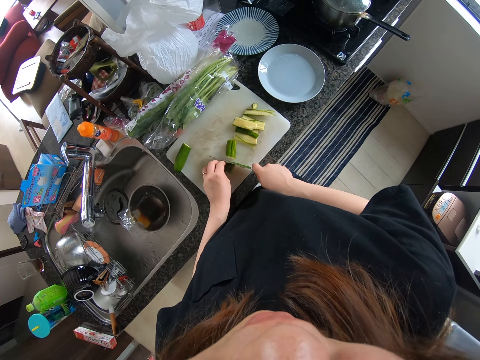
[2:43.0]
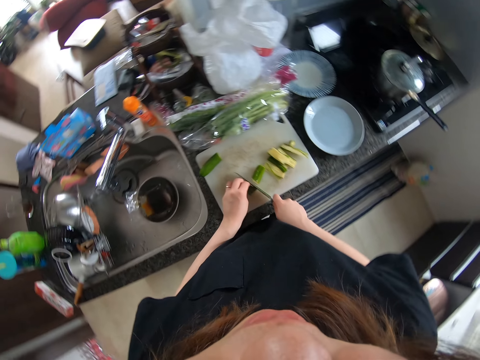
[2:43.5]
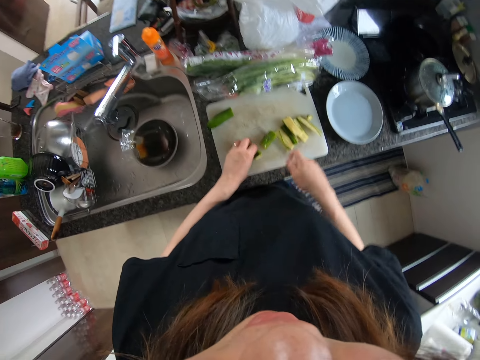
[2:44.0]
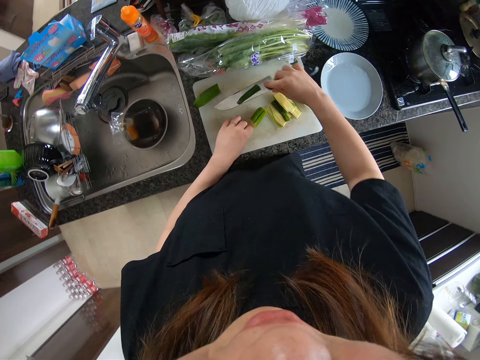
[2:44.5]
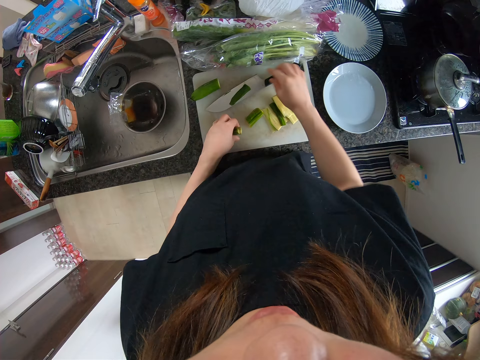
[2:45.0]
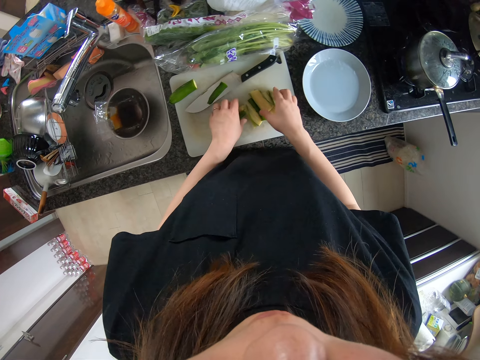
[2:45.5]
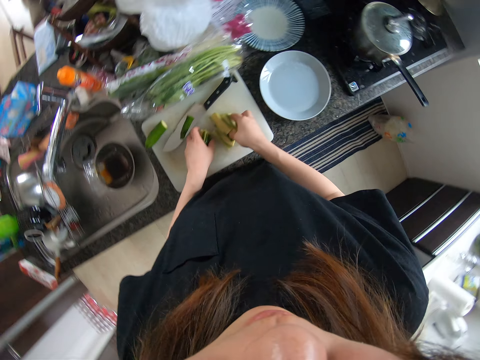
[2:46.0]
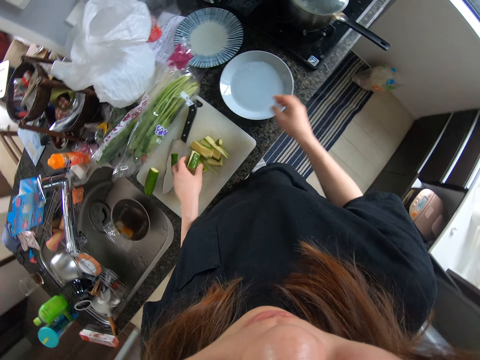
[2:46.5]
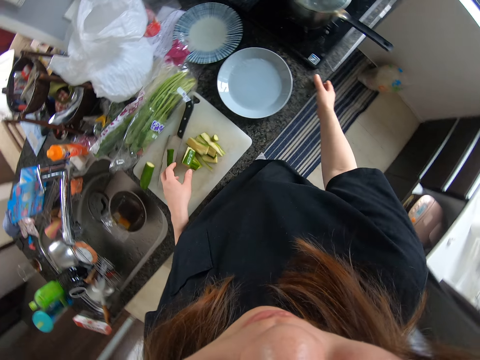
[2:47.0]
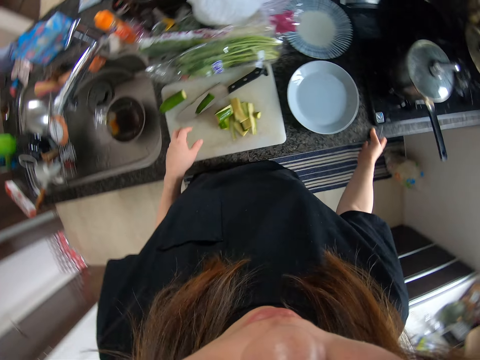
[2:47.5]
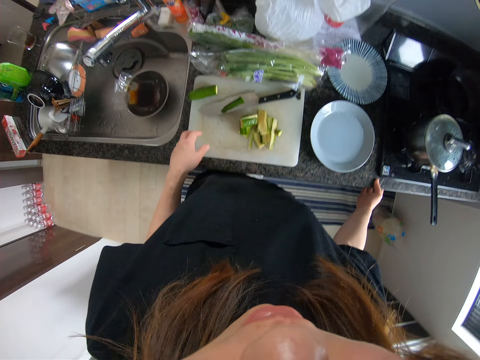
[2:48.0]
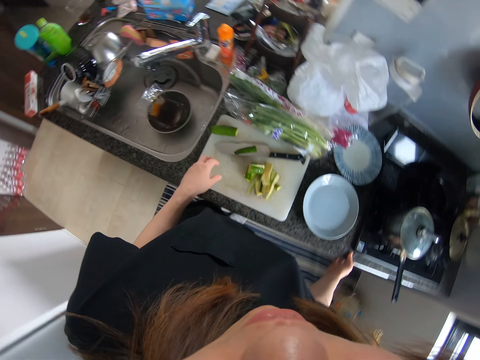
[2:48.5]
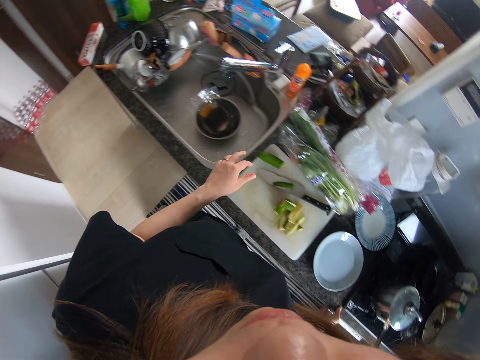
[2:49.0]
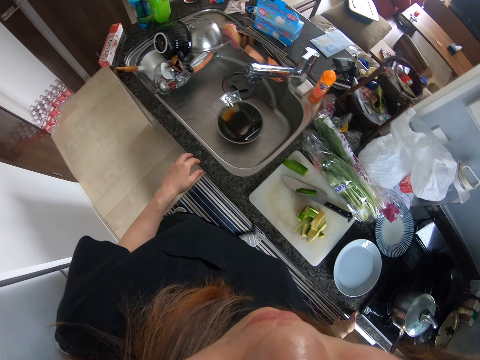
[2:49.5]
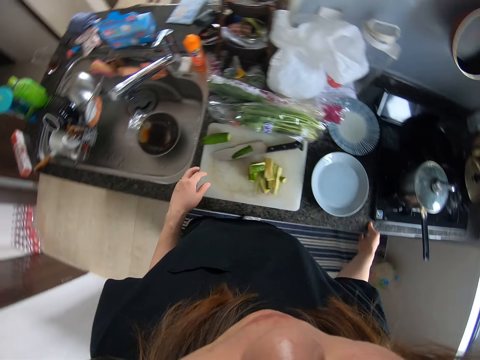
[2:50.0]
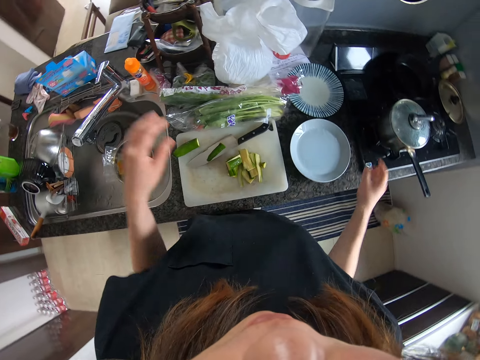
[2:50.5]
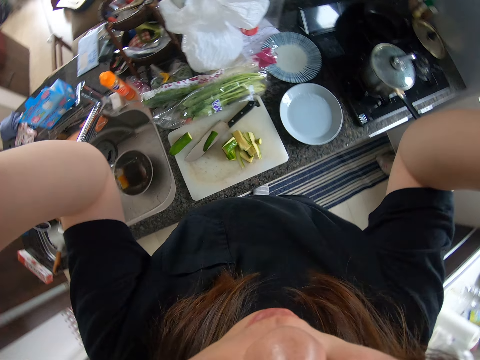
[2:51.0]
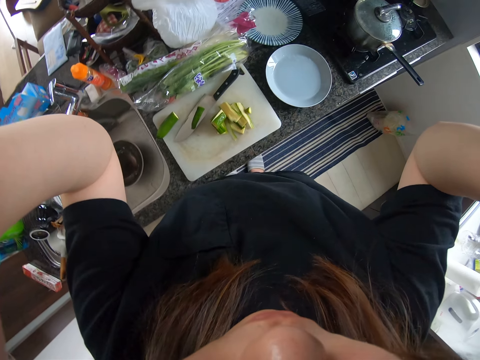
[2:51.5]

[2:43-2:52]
The camera wearer places the knife on the chopping board. She holds the pieces of cucumber with her hands. She moves her hand towards the plate. She rests her right hand on the cabinet. She moves her hand towards the sink. She stares at the counter top. She raises her hands.
